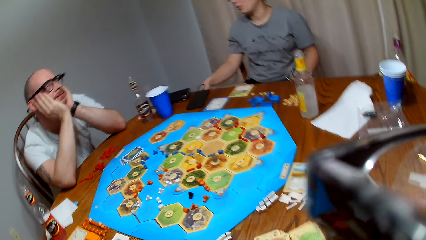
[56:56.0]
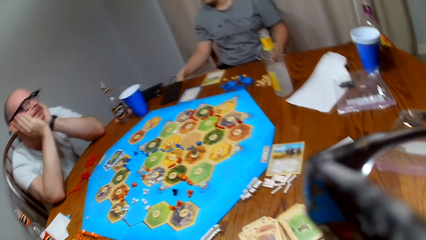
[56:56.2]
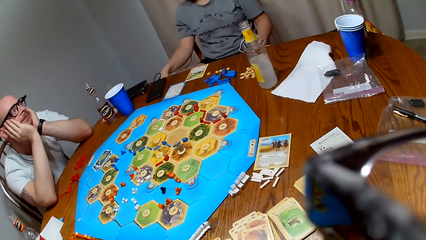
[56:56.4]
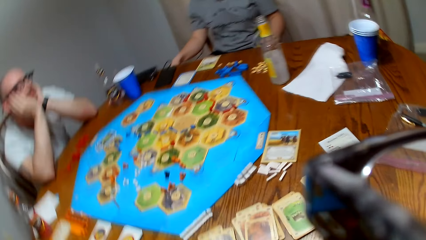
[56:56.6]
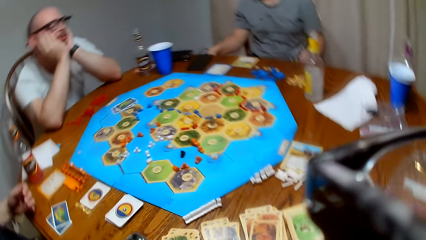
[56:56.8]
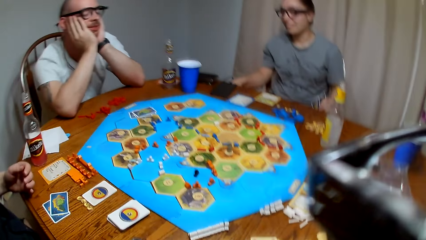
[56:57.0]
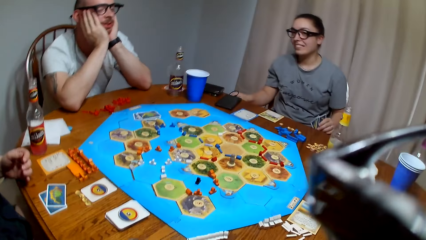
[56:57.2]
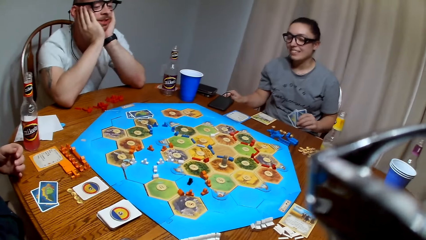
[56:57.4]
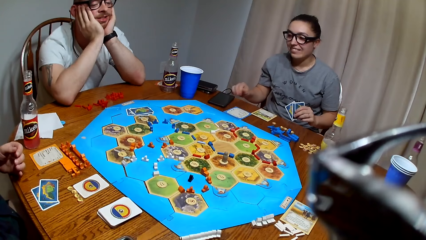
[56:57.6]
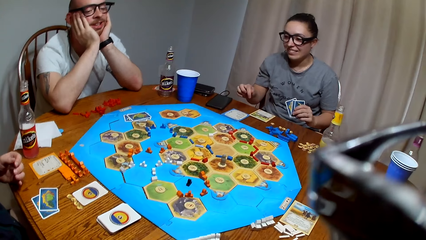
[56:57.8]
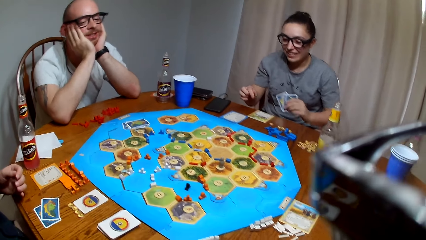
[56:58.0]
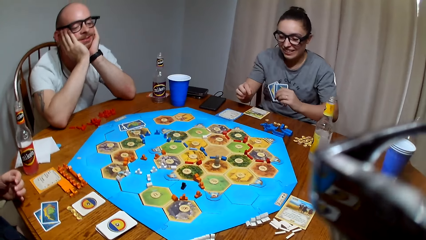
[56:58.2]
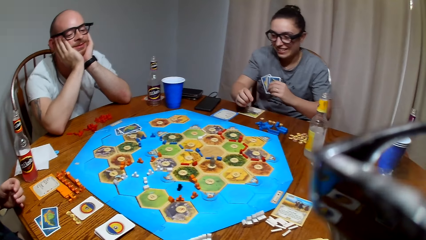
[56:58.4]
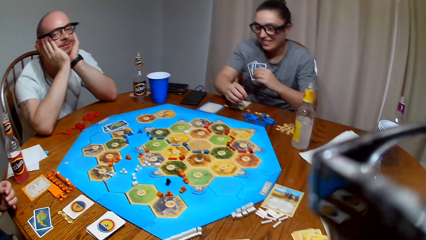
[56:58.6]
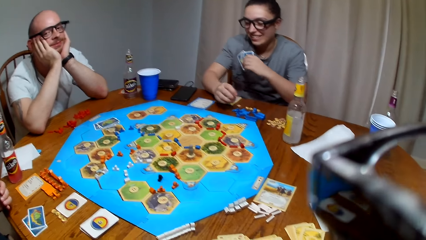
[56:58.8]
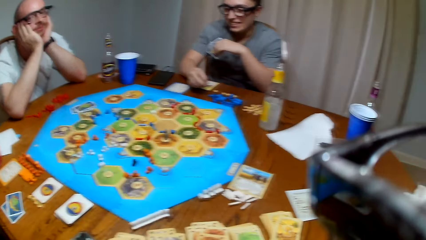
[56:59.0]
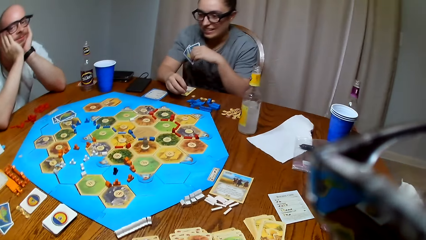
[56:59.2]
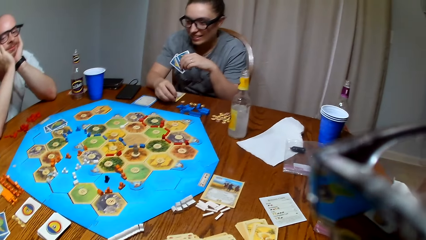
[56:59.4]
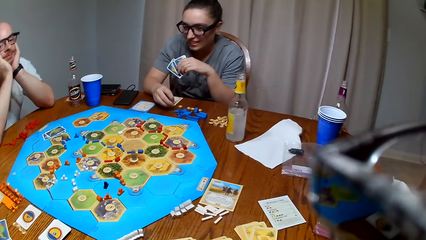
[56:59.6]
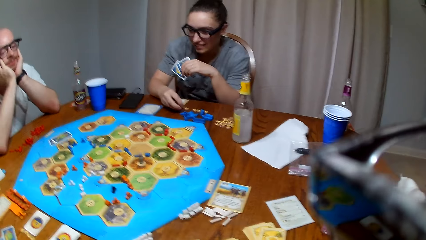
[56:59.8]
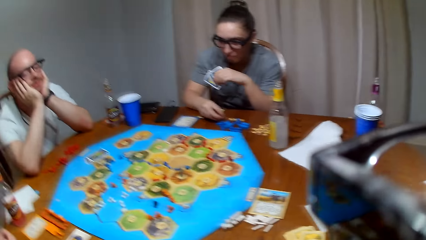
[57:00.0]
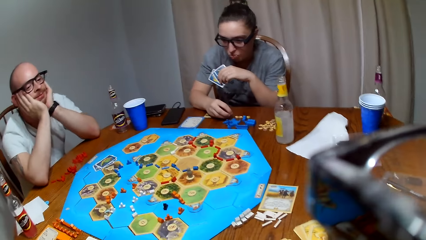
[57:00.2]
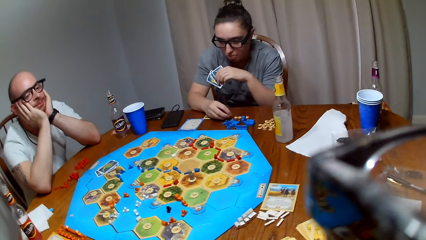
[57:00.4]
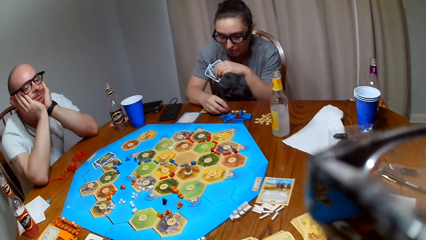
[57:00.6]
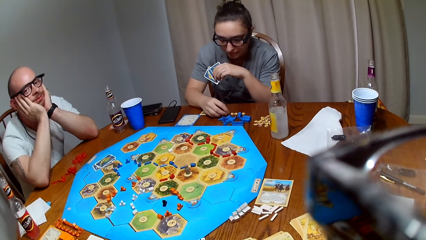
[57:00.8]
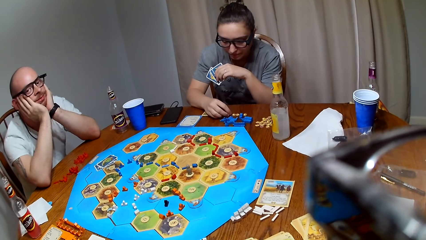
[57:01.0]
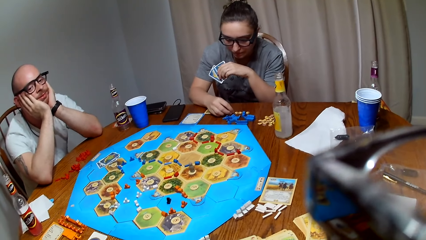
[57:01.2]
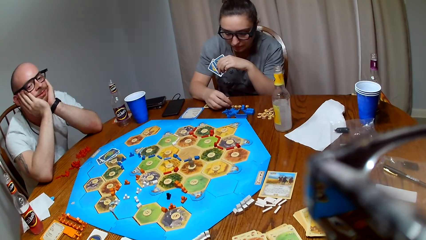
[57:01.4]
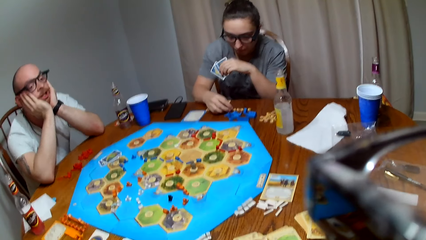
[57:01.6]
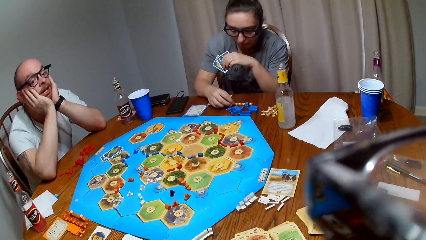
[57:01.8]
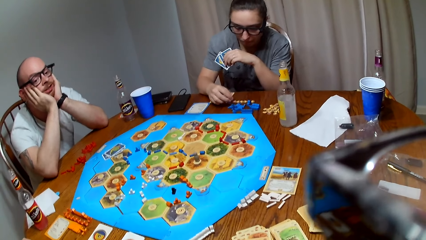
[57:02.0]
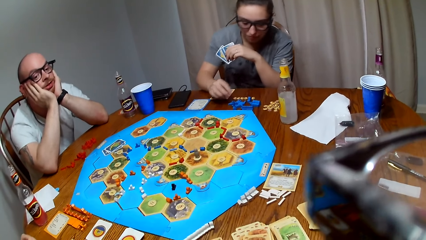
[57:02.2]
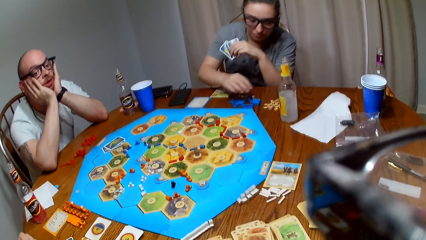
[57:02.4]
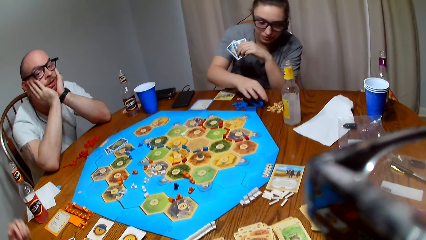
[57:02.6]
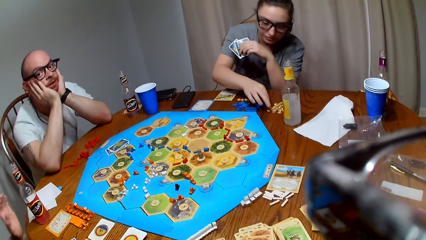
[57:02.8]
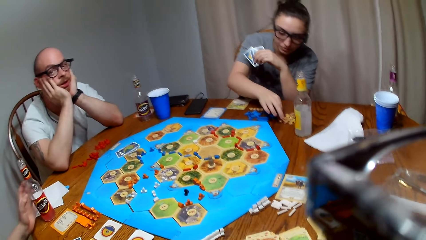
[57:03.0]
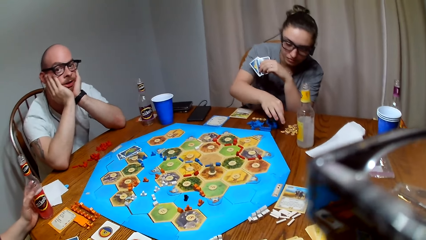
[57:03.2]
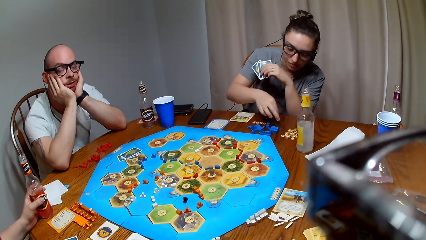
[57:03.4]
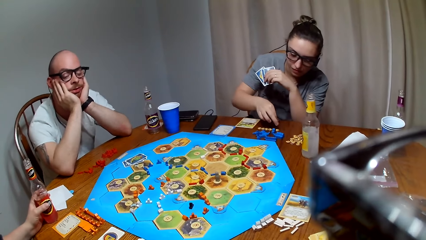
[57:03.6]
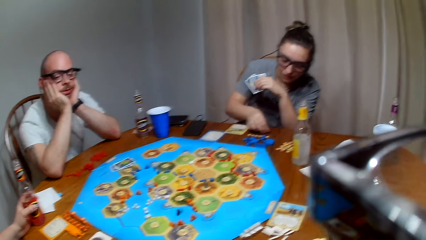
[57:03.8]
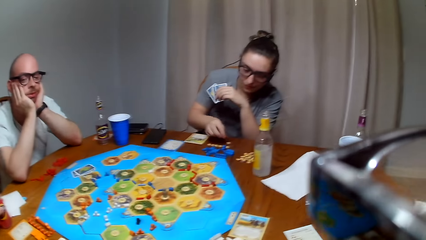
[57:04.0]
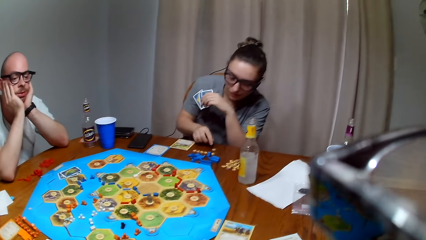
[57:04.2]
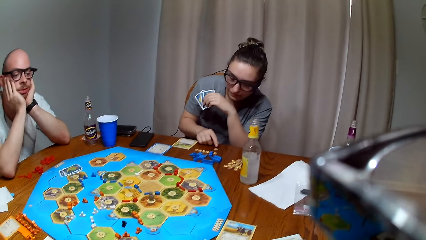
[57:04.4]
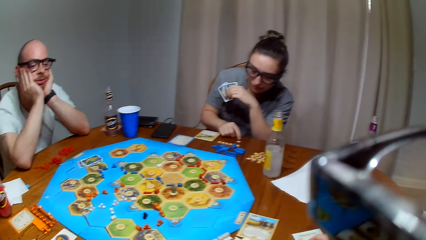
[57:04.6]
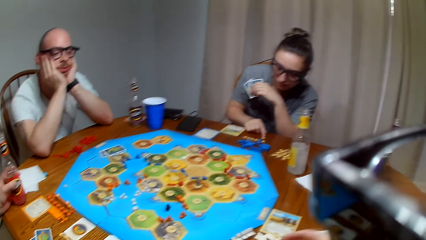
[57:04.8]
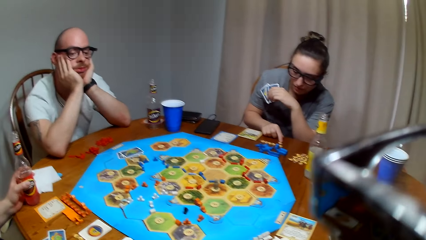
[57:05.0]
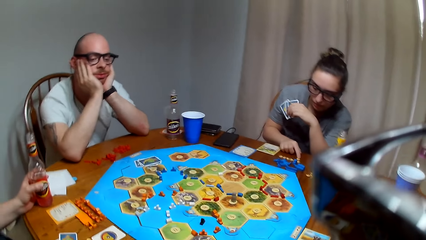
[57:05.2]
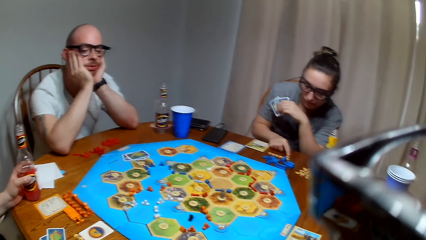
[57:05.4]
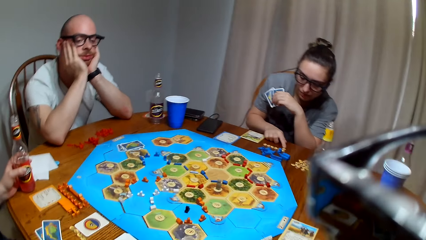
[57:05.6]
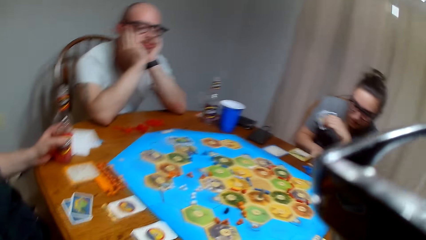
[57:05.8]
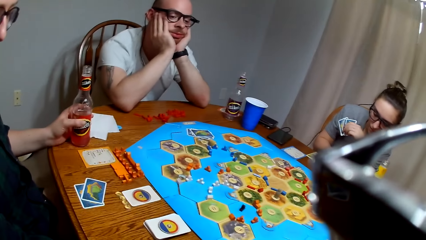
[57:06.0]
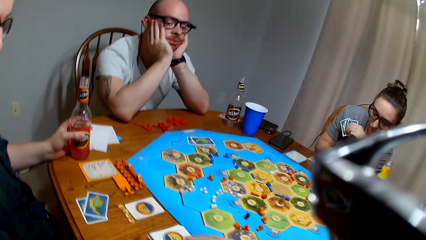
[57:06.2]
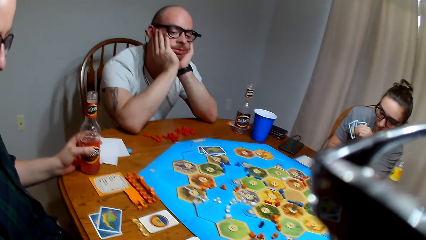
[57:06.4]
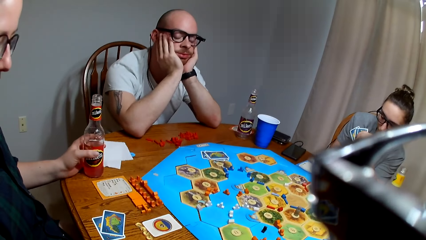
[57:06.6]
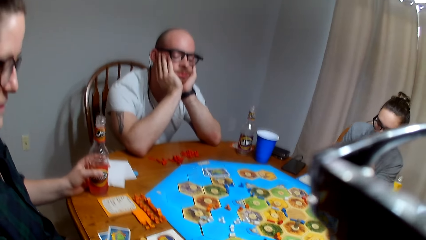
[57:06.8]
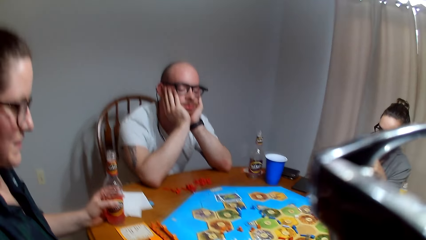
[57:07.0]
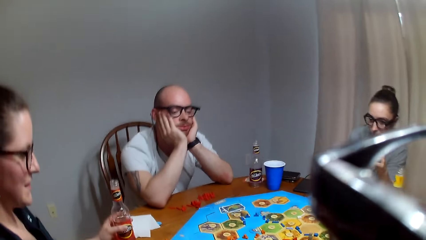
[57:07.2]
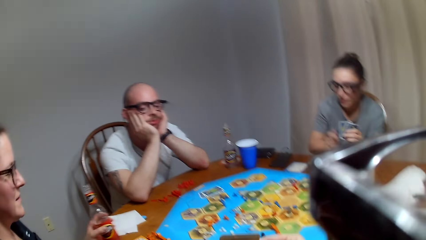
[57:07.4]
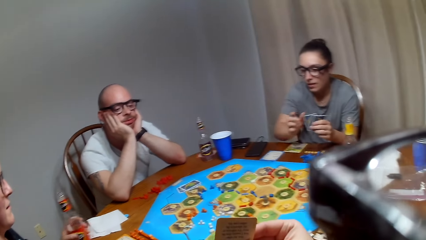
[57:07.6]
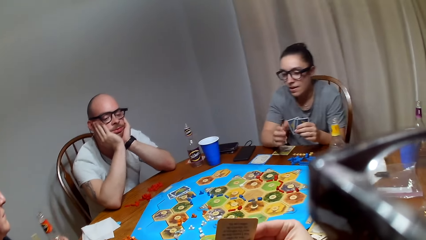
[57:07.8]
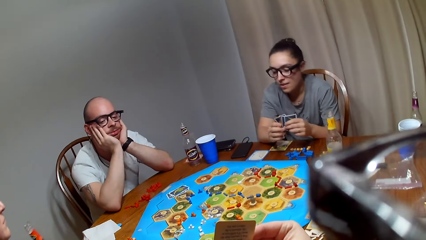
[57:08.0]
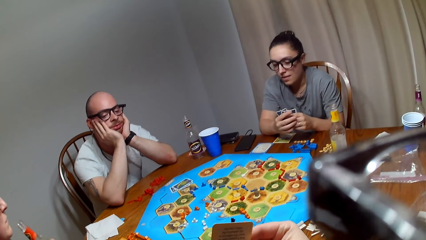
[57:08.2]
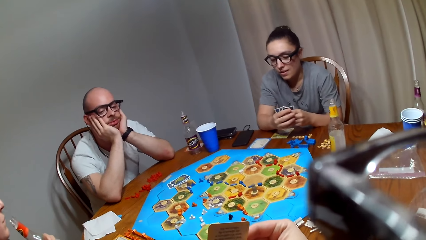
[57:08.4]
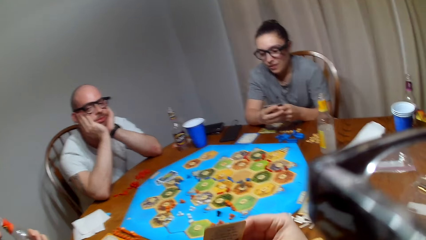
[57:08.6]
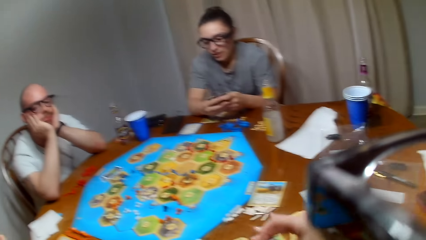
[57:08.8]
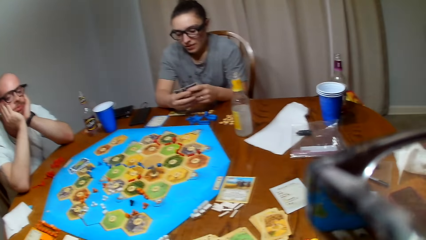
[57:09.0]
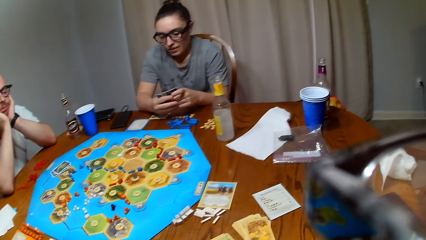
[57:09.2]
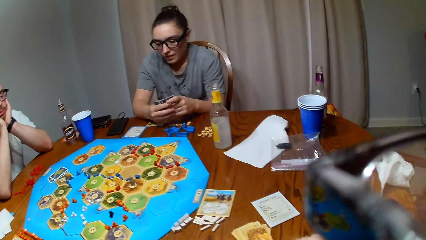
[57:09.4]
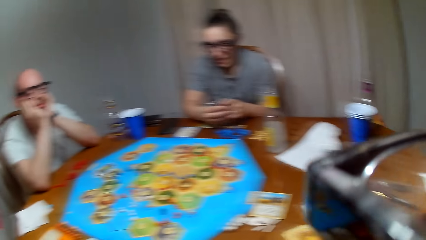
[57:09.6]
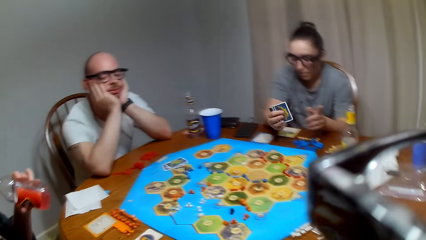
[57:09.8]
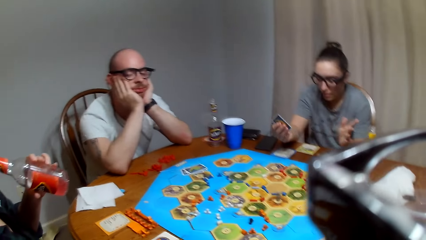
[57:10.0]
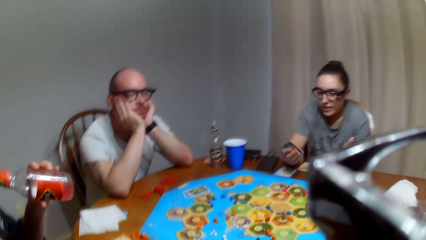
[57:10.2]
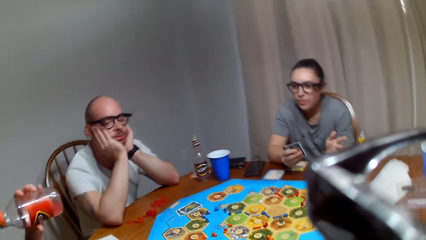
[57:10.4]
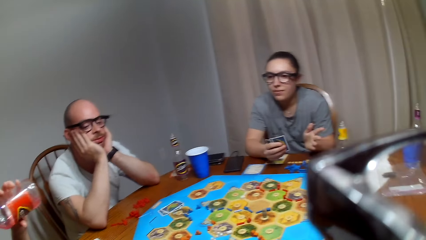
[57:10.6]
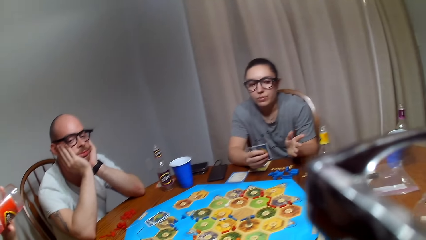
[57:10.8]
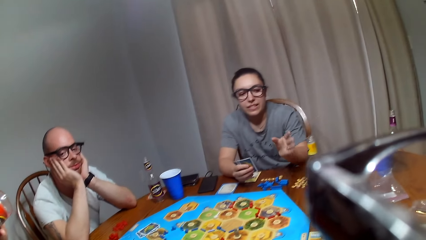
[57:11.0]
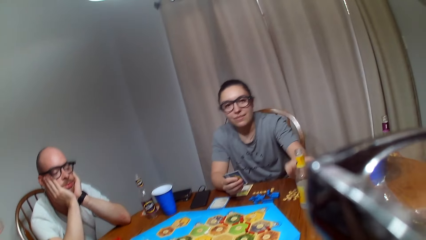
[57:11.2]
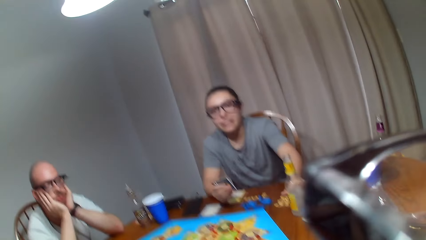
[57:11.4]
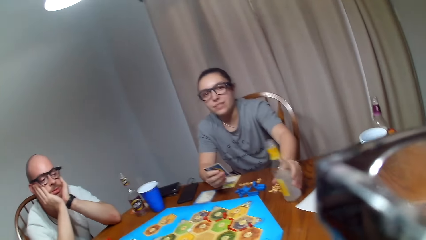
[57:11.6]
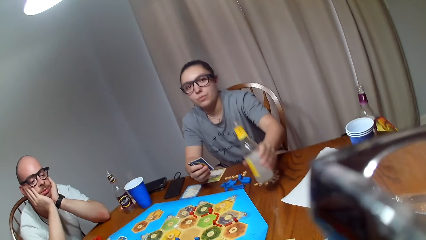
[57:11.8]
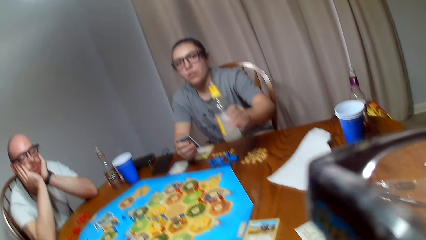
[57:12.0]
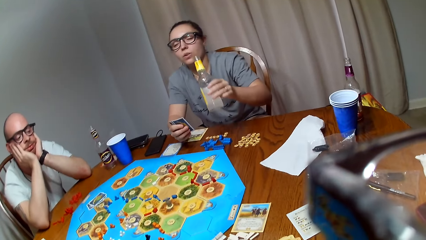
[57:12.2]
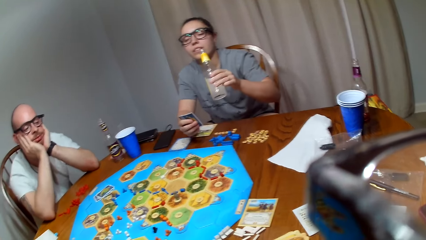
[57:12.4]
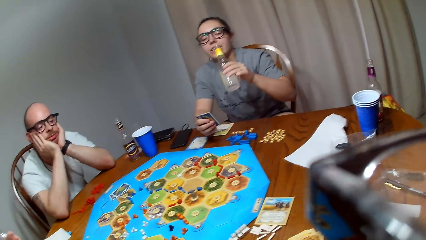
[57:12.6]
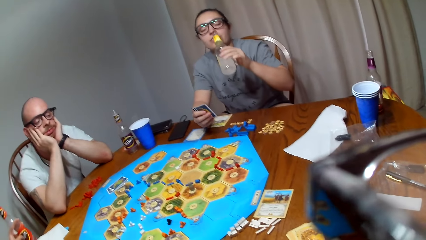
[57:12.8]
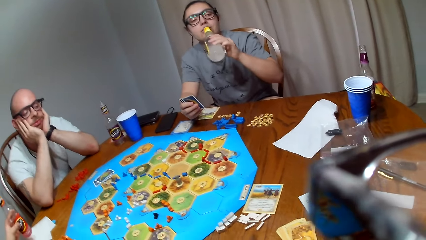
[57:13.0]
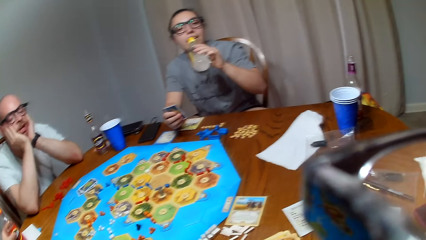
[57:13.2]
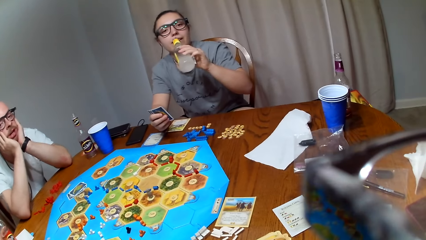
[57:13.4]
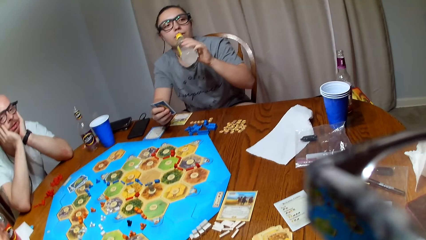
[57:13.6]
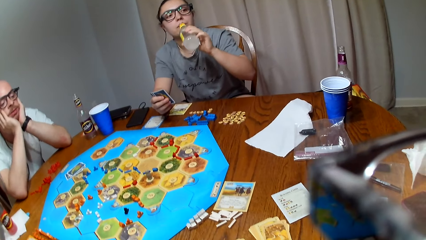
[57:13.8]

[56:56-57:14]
A lady picks a Catan resource token from the table. The lady arranges the board game pieces. Another lady picks a drink from the table. The first lady holds the cards with the right hand. The other lady takes the drink. The first lady picks the drink from the table.
